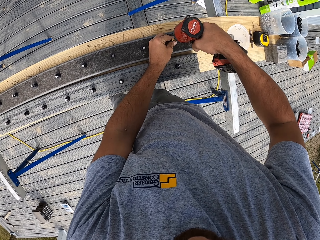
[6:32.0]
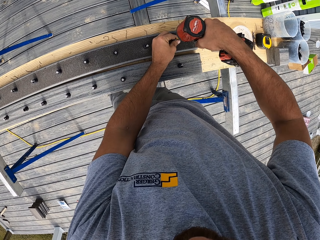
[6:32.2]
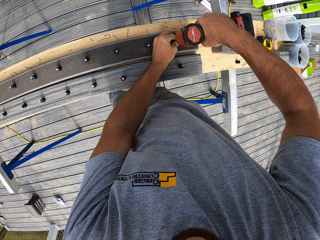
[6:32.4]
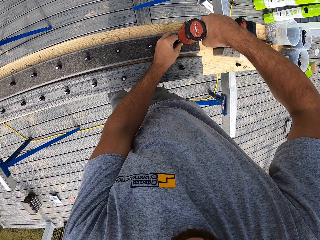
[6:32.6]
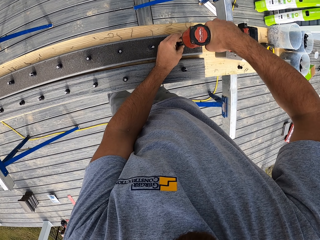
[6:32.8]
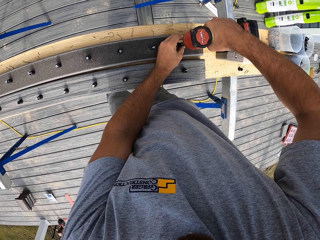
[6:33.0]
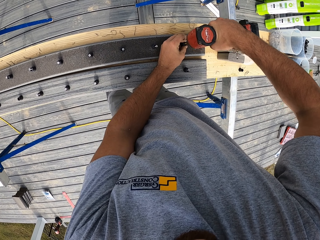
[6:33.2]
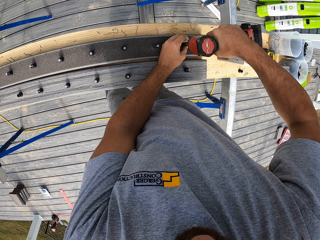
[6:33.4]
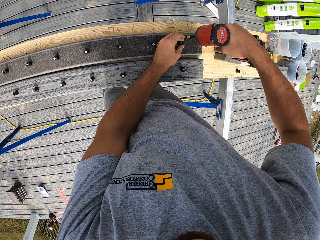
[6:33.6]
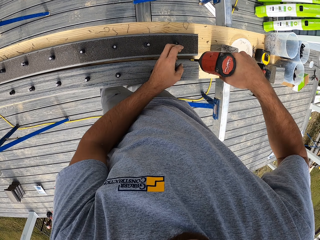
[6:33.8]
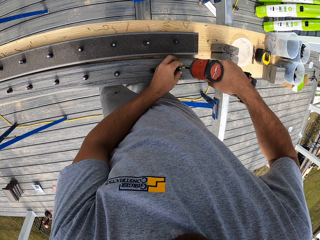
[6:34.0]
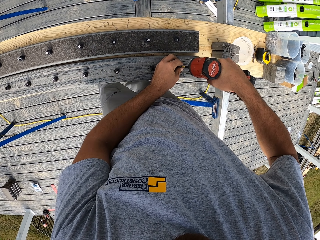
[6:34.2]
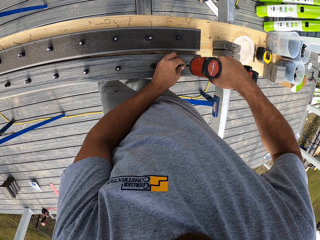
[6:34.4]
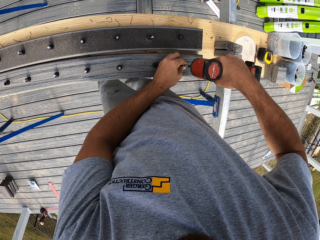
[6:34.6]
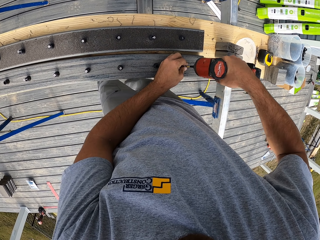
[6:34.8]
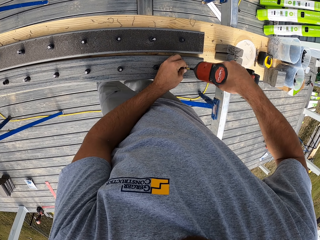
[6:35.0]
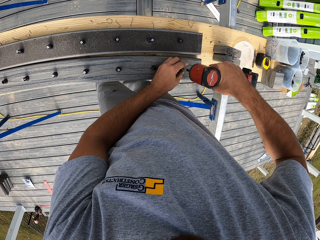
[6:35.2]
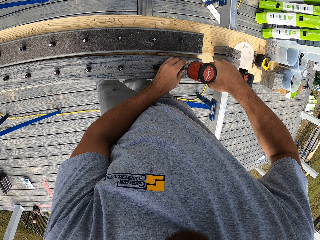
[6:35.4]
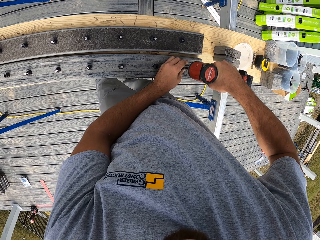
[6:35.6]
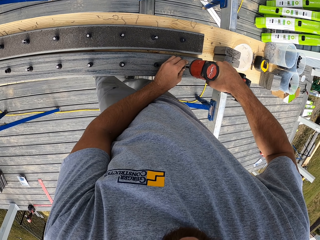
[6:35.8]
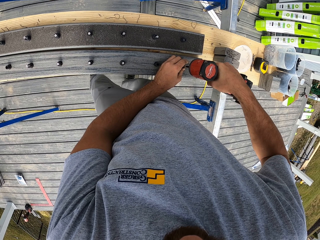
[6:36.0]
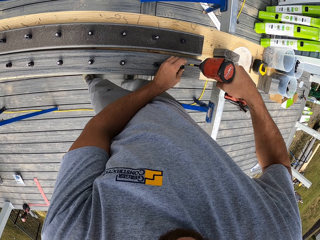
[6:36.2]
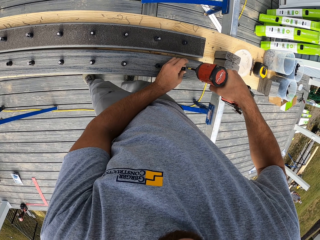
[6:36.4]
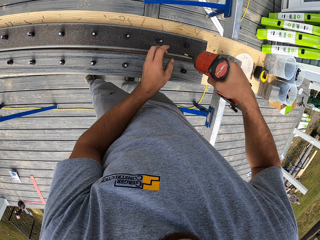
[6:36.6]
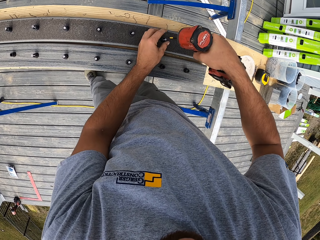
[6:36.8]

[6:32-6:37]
The camera wearer fixes nuts on the wood with the power drill.

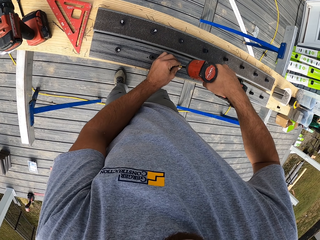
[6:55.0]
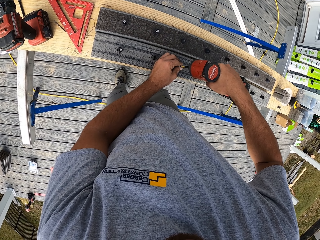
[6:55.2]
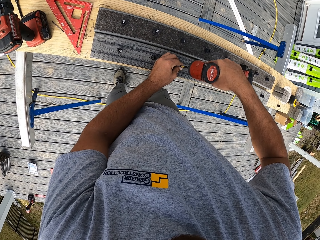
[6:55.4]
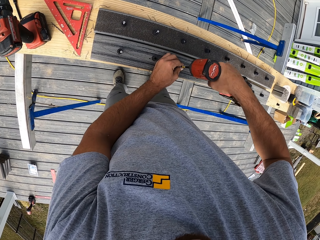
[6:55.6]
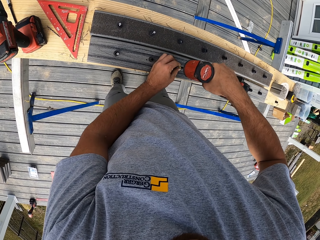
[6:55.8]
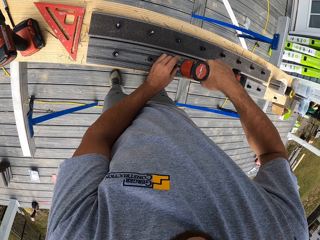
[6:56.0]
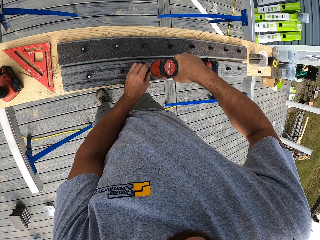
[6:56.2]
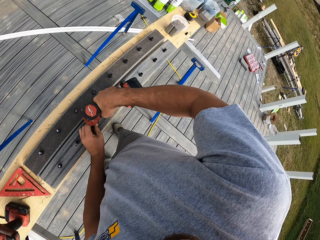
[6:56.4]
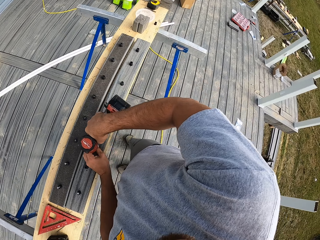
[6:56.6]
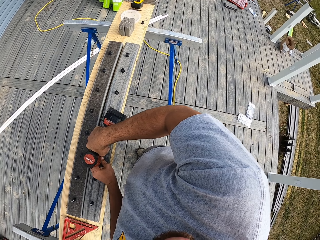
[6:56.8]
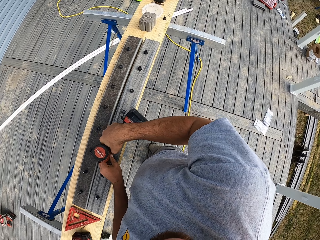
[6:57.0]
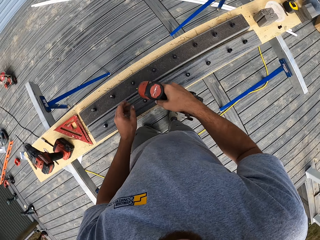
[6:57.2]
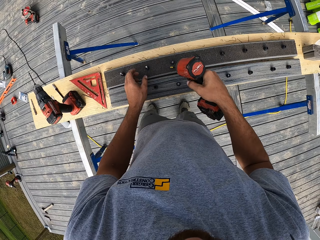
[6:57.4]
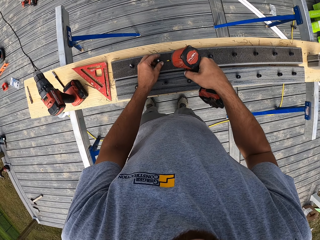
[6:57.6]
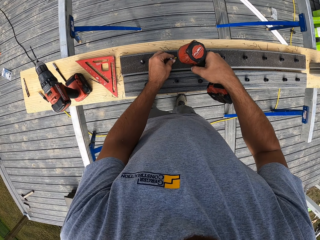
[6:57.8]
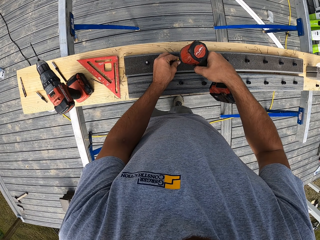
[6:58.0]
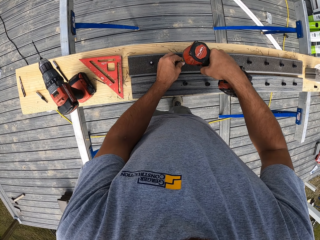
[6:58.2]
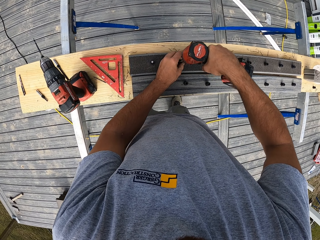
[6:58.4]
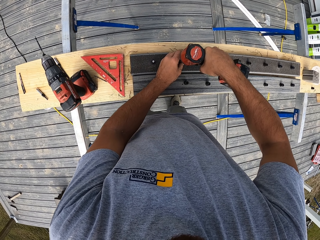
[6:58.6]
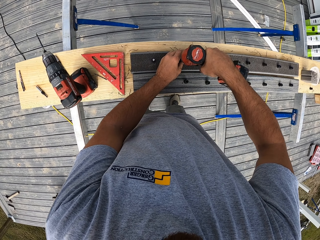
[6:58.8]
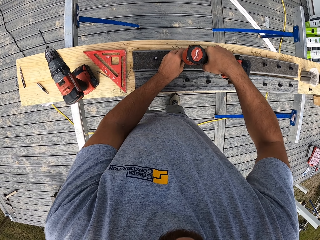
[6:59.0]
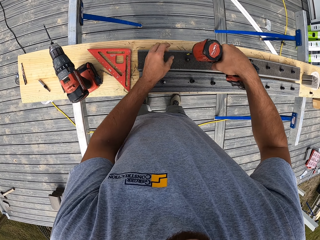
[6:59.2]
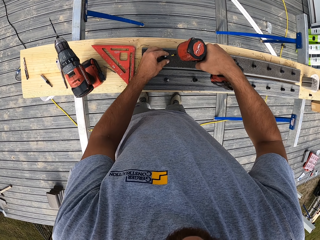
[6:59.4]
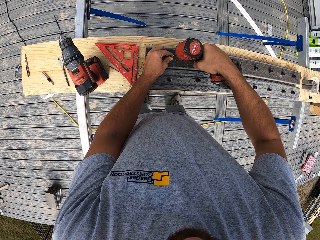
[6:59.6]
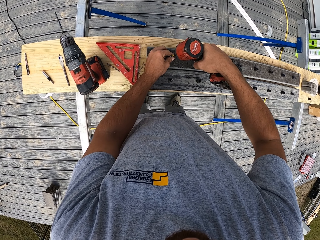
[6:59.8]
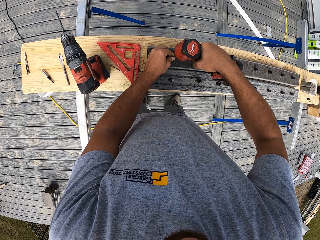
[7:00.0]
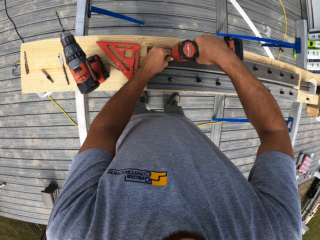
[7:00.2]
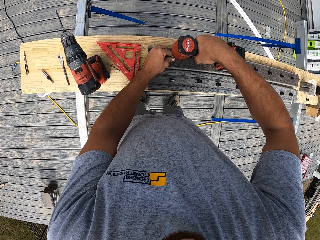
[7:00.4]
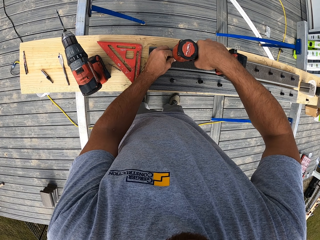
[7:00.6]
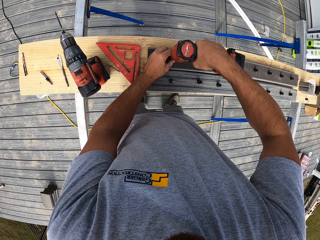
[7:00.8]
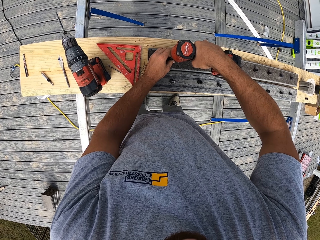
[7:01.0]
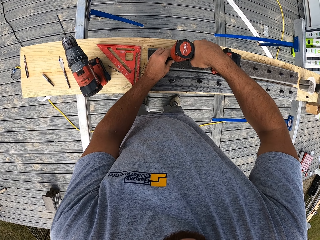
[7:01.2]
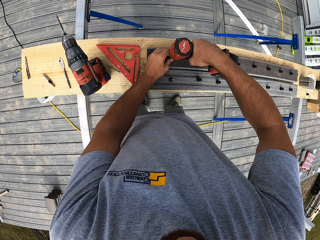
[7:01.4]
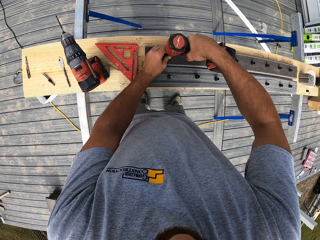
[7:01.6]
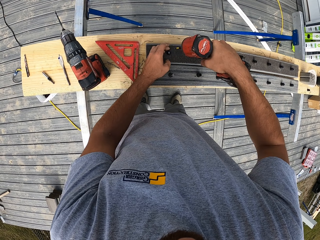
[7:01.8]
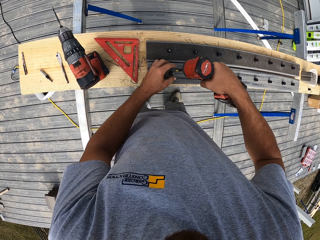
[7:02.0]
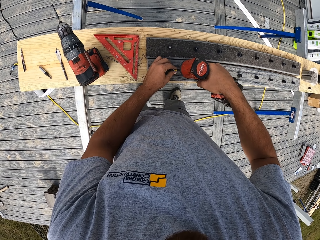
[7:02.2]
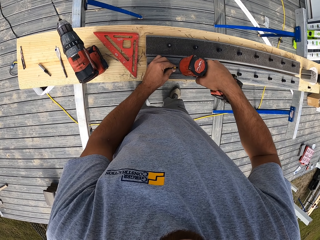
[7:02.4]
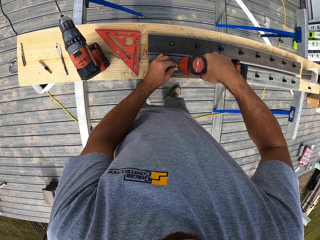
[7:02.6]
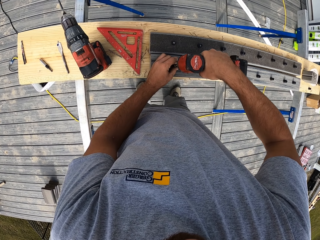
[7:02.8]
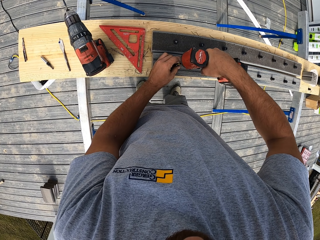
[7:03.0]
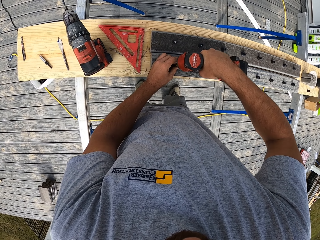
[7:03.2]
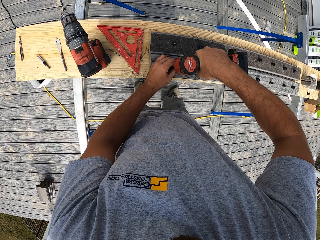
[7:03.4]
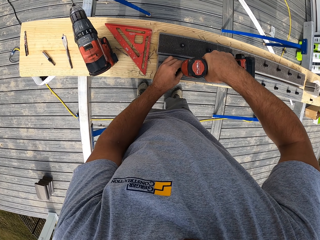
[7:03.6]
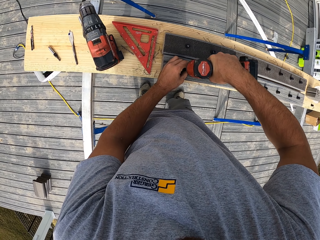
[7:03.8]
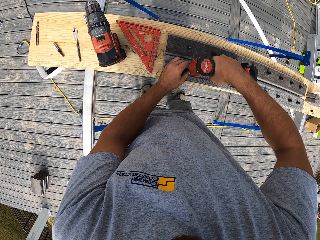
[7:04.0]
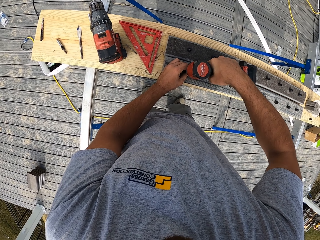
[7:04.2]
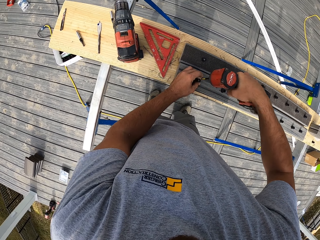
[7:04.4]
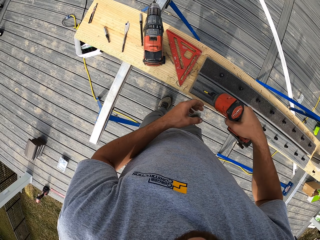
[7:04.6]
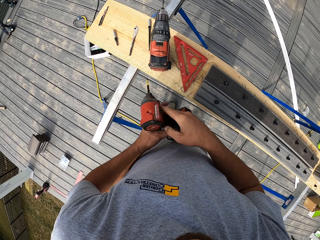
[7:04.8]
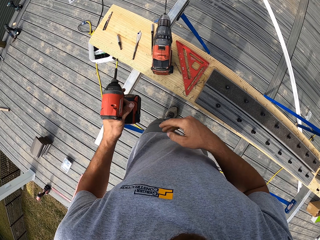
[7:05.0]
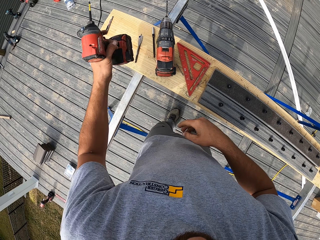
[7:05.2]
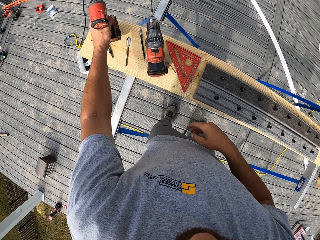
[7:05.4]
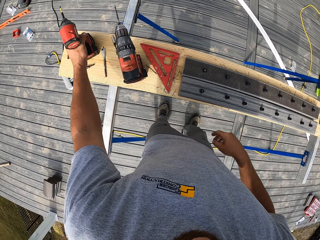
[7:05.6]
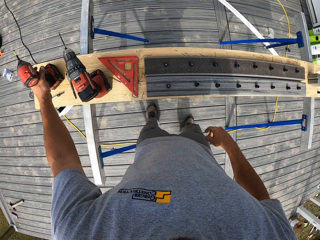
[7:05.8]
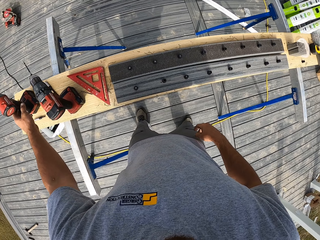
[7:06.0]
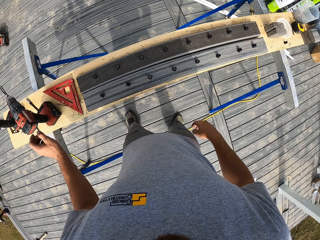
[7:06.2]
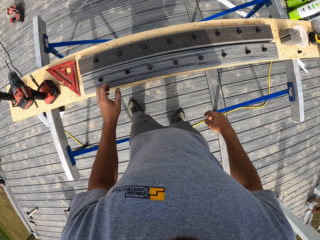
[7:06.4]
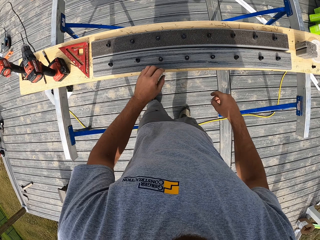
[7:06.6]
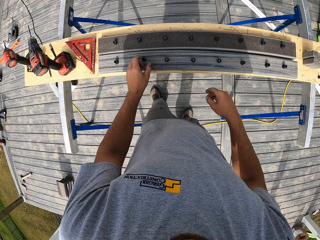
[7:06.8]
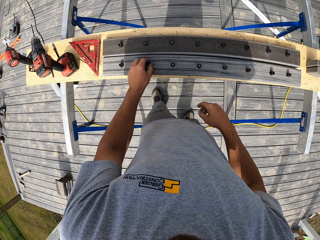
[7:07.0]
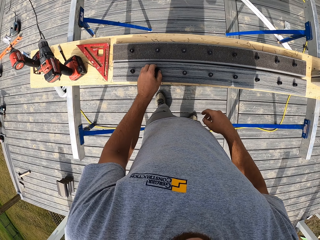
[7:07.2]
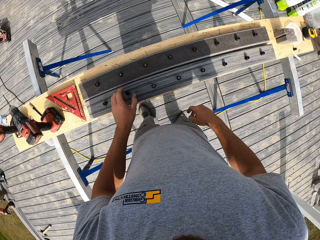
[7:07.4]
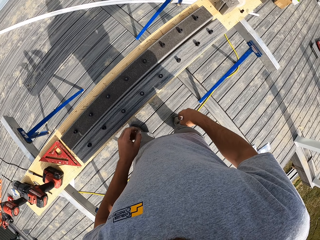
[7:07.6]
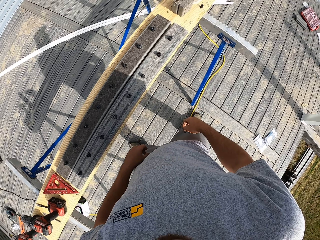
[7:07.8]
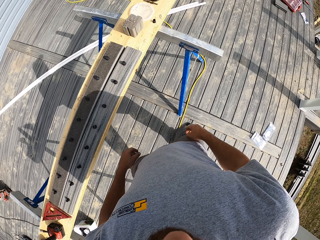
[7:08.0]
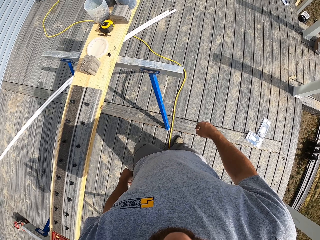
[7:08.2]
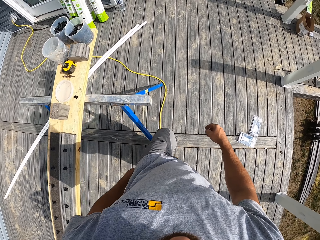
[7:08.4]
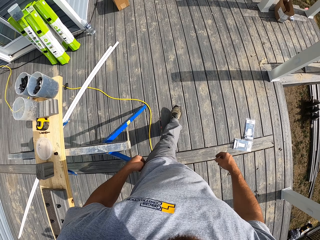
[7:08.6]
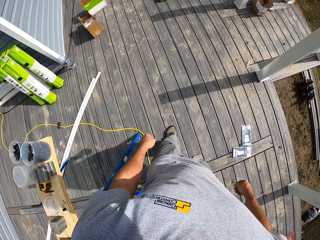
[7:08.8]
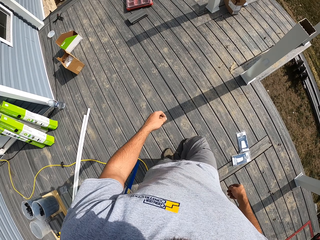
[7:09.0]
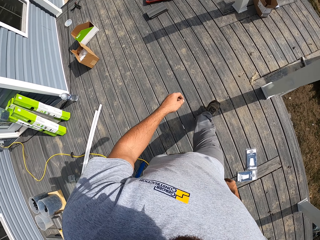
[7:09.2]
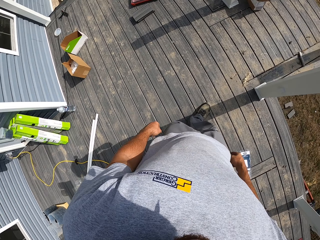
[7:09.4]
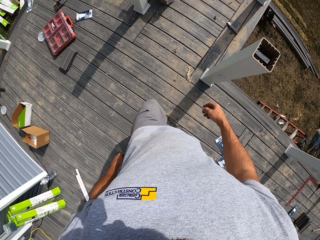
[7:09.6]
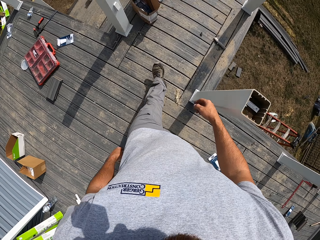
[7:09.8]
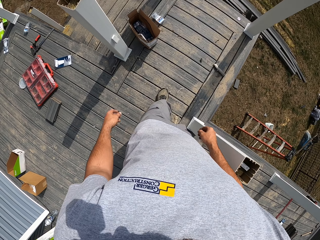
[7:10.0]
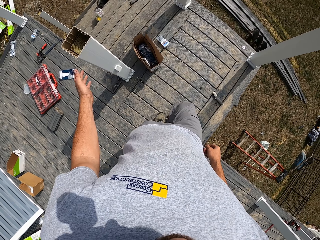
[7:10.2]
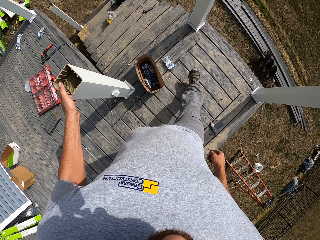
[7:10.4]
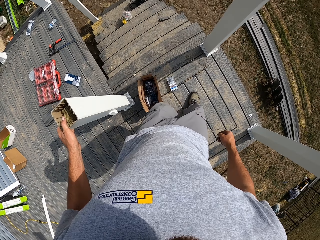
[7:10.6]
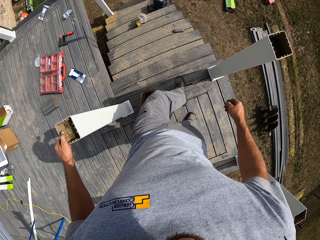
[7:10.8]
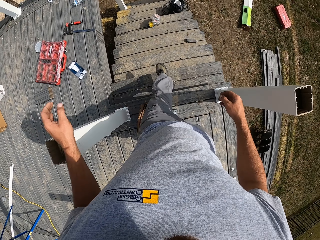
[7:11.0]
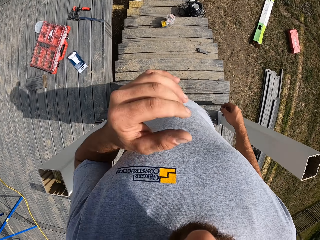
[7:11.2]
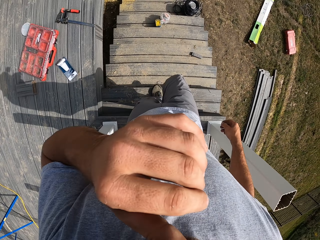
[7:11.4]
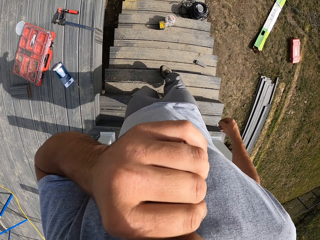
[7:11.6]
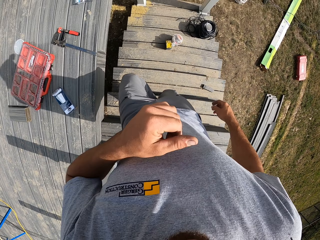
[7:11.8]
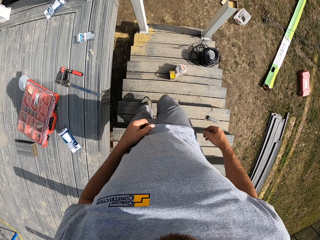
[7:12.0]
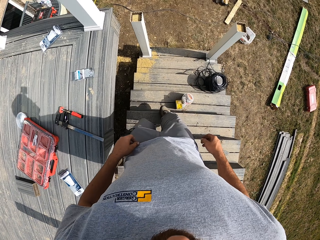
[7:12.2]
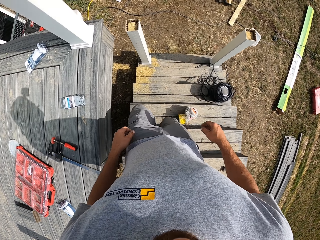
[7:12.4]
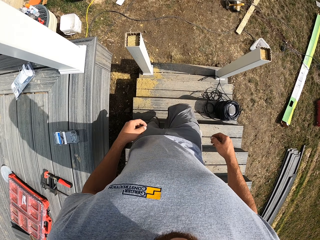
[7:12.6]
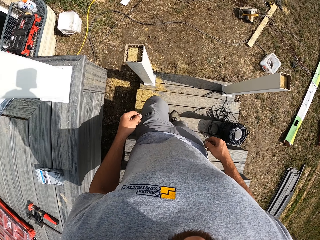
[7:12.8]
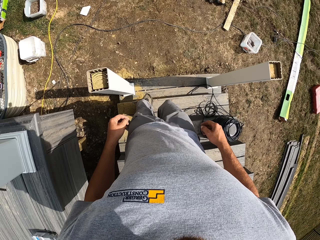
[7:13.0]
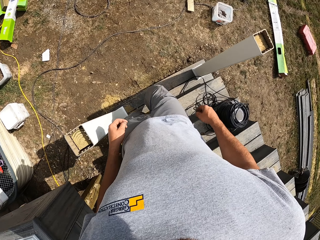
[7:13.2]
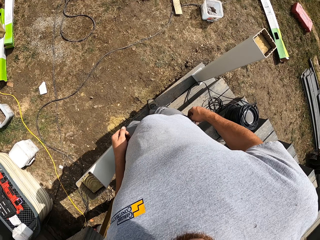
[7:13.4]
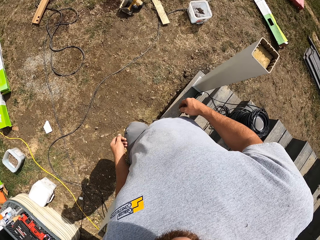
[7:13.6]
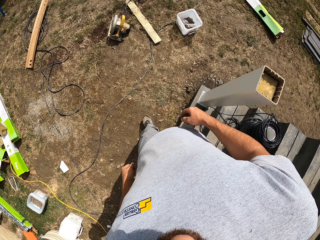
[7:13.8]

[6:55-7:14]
The camera wearer looks around. They pin something on the wood. They put the power drill on a wood on the table. They walk on the floor. They step down the stairs.
